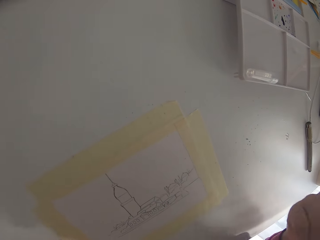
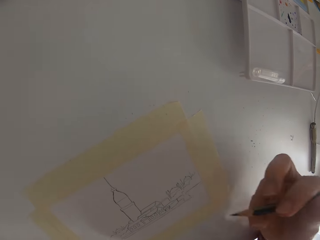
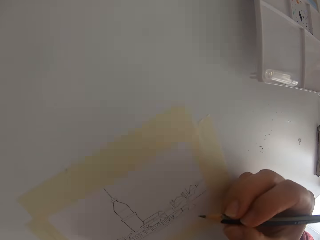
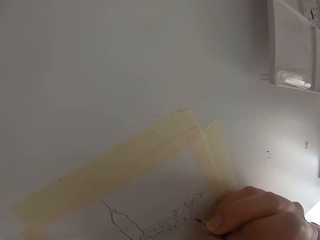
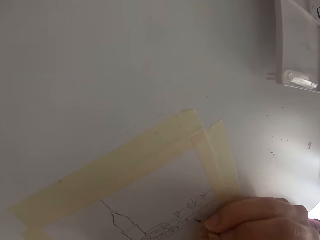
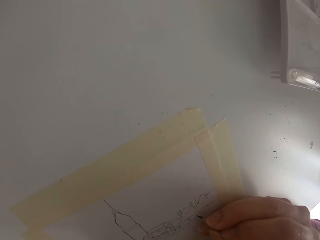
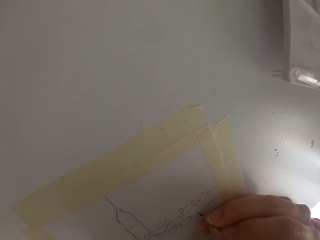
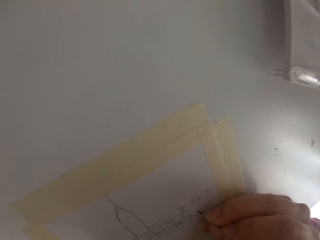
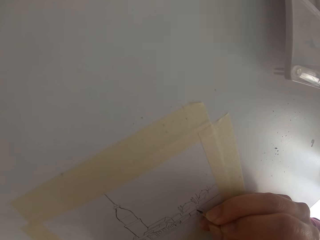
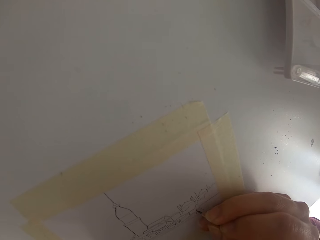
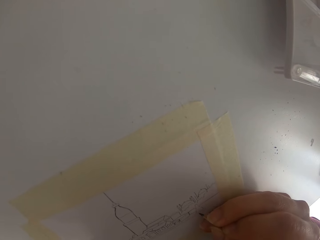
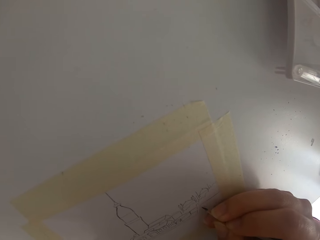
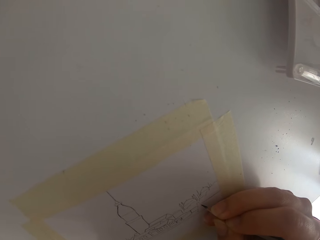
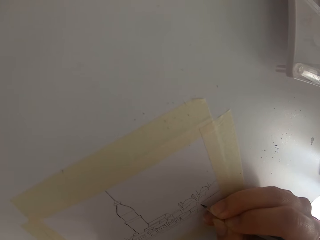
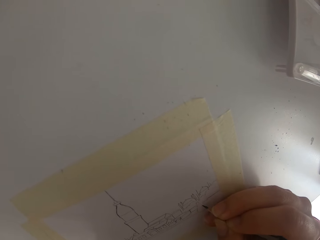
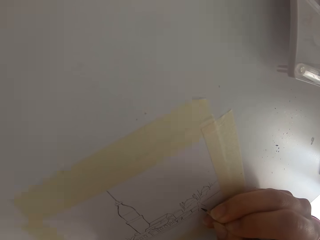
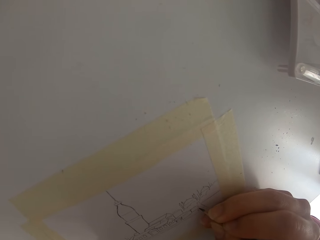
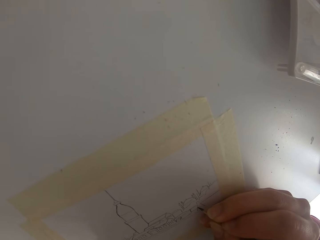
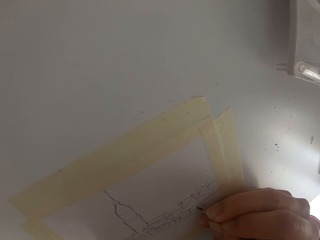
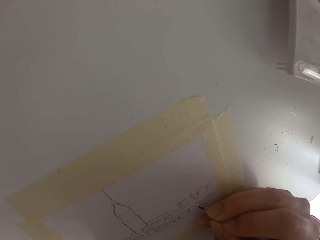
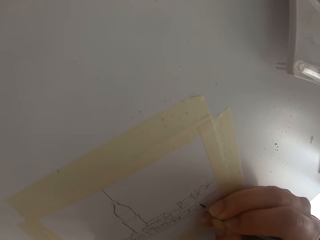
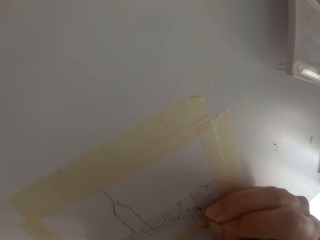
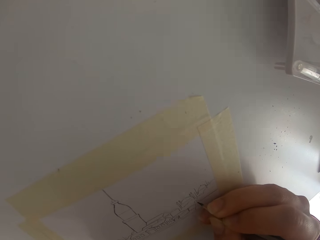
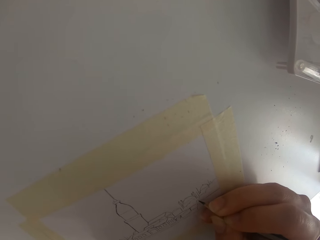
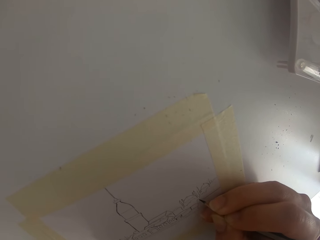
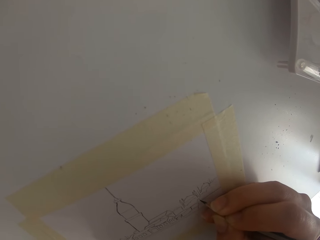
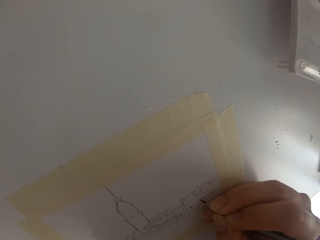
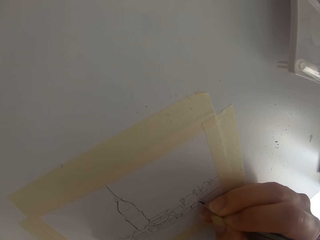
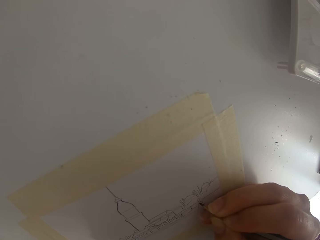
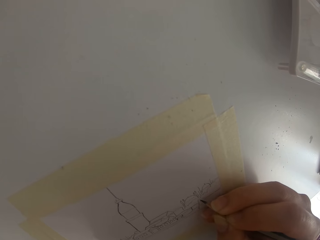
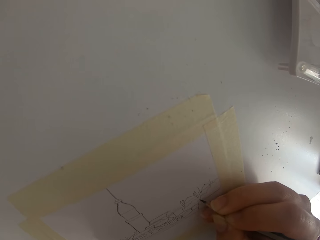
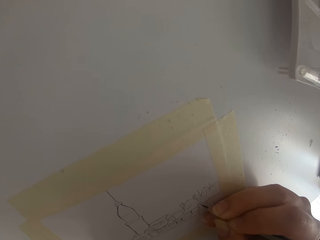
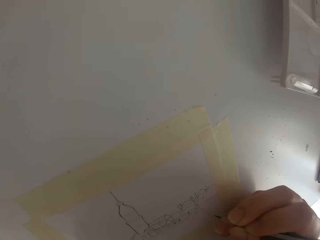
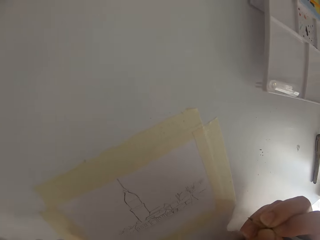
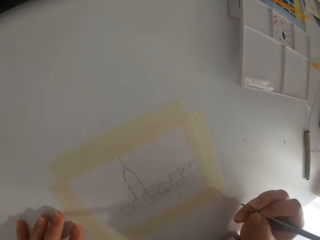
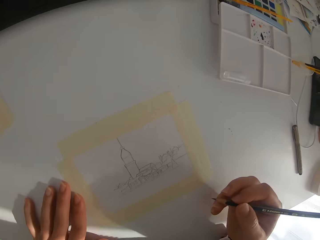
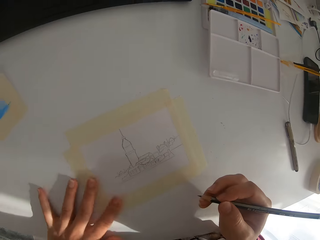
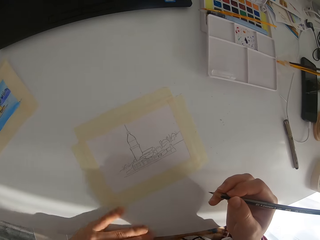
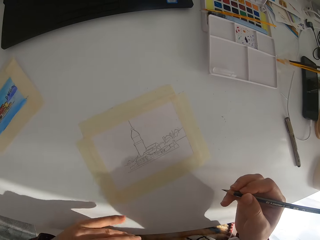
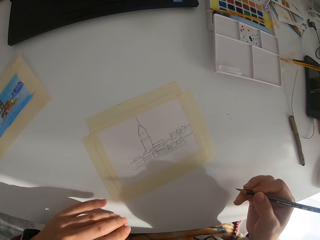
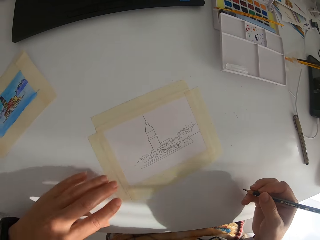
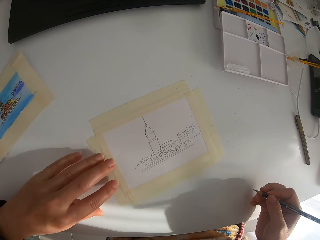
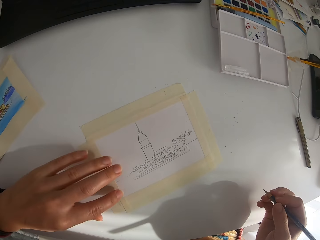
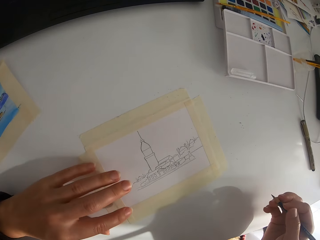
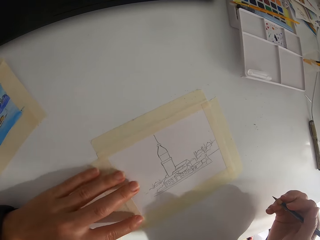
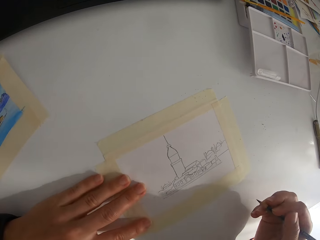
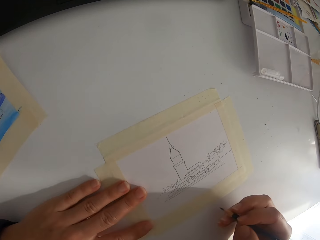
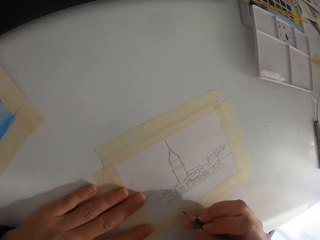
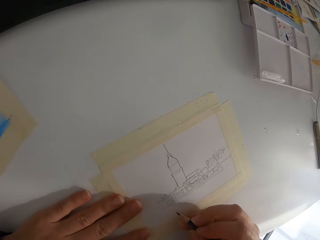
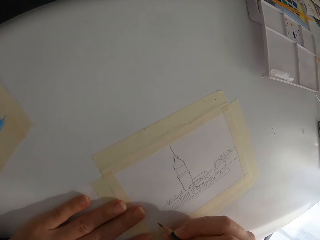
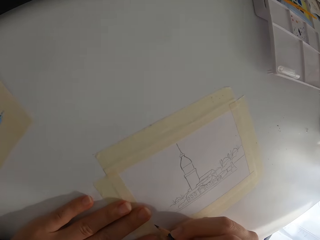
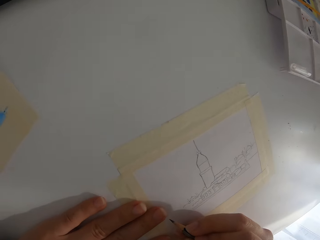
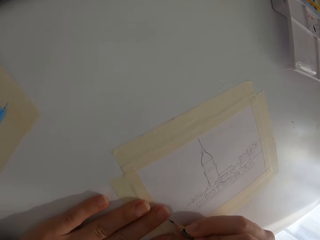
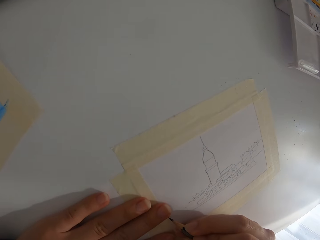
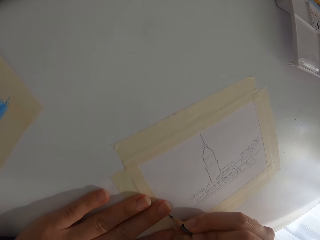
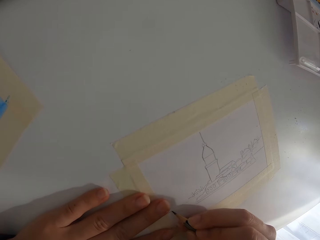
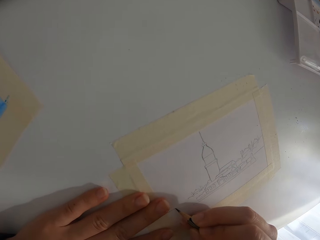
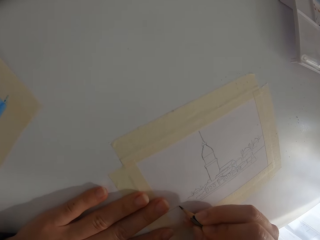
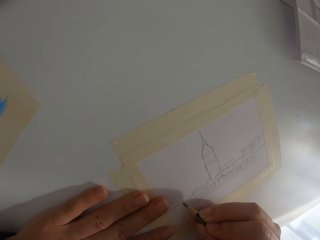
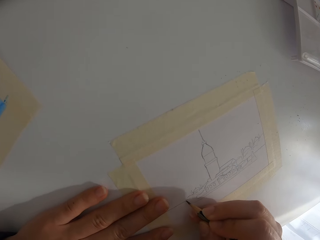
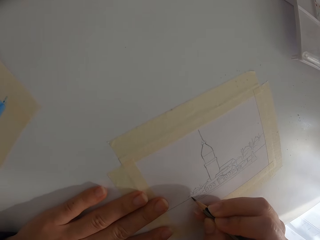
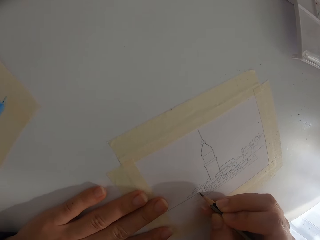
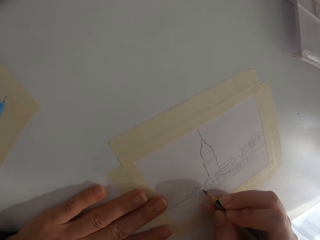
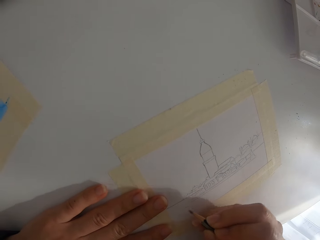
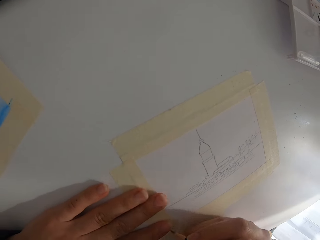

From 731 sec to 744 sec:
The camera wearer draws a picture on the paper. They look at the picture. They draw the picture.

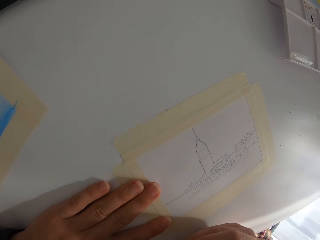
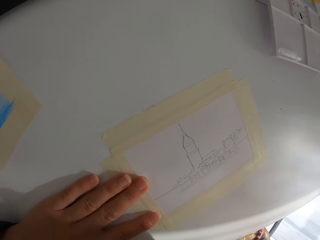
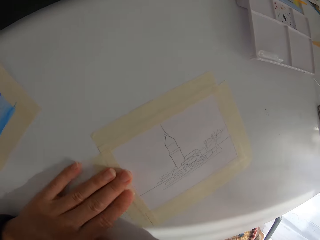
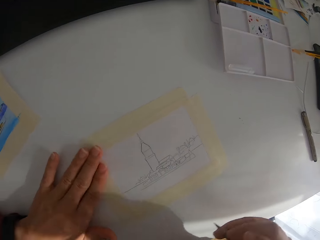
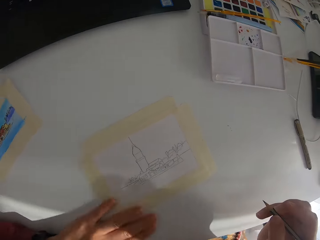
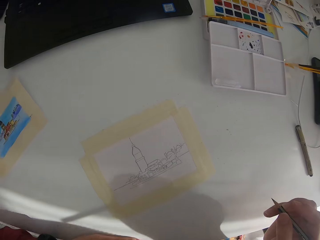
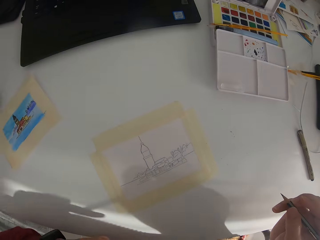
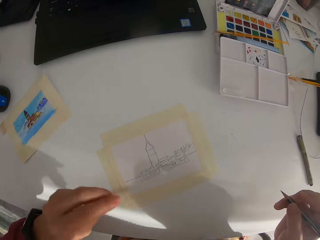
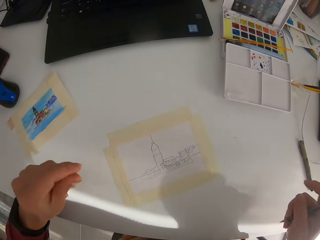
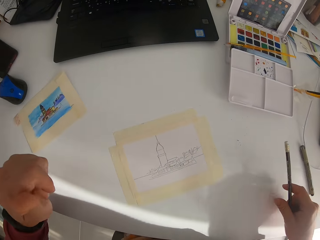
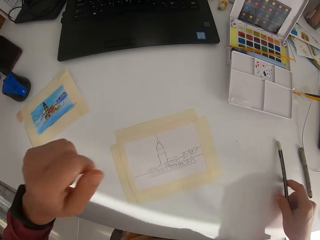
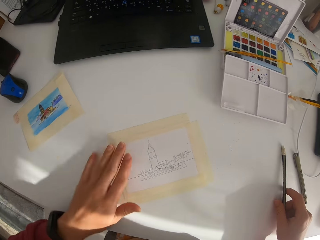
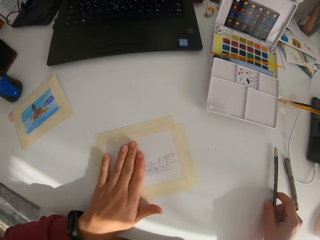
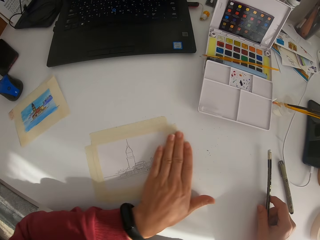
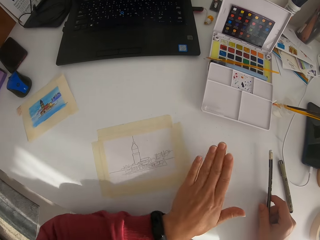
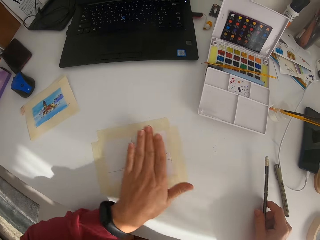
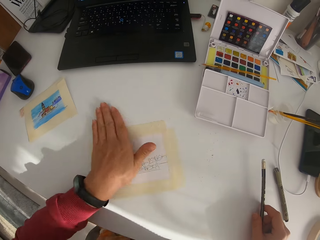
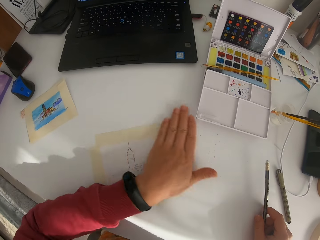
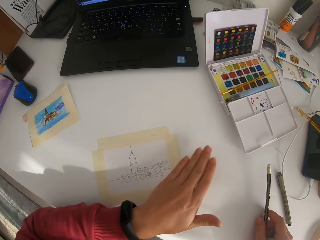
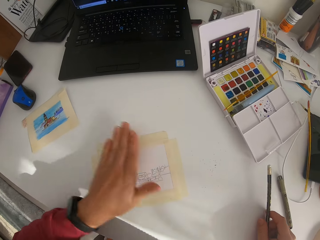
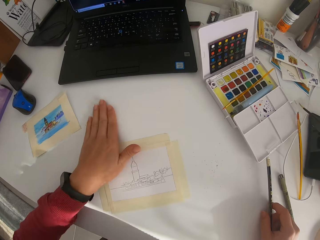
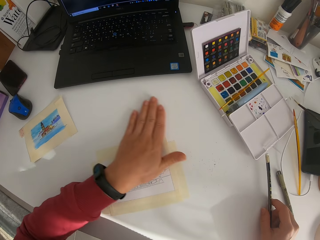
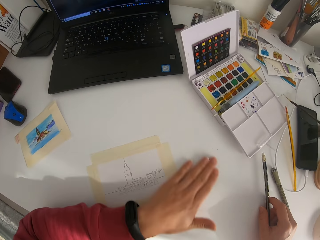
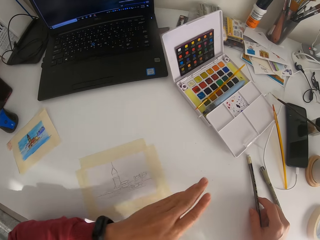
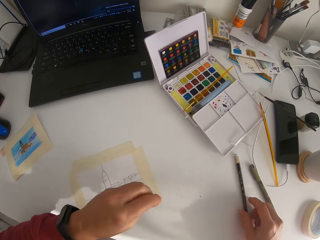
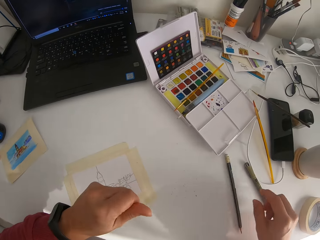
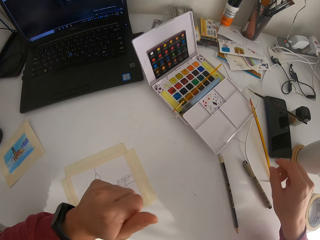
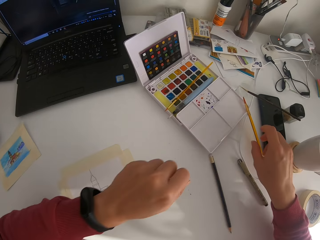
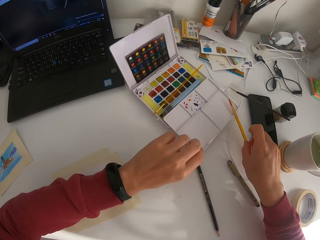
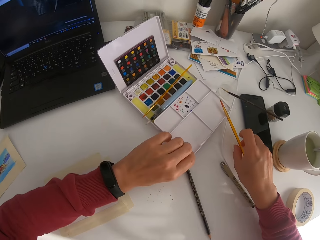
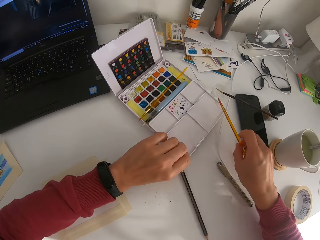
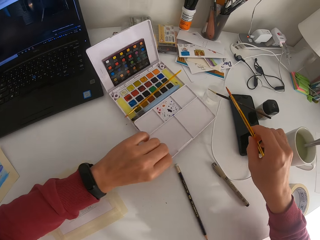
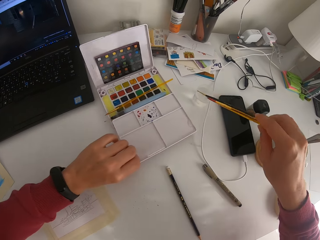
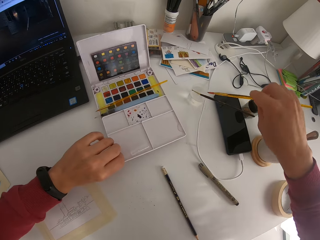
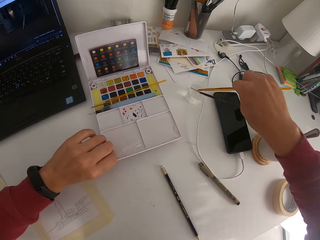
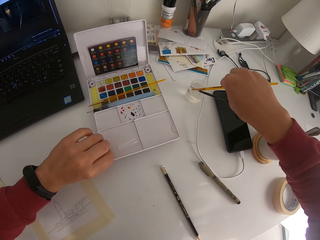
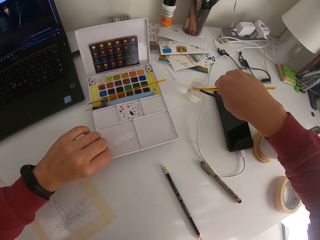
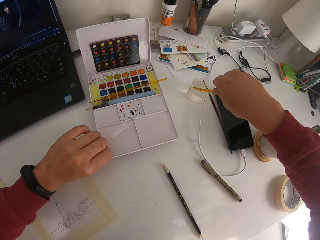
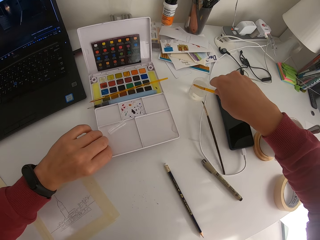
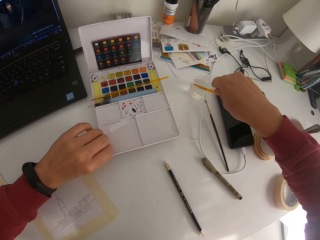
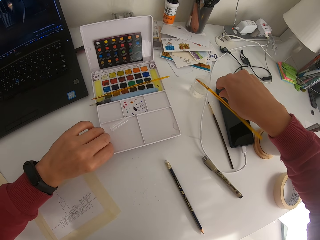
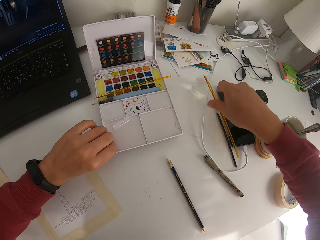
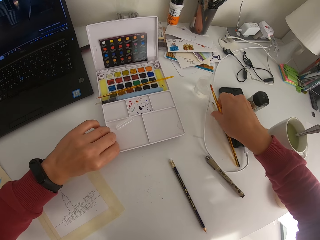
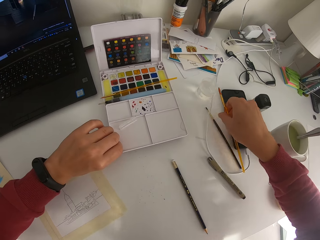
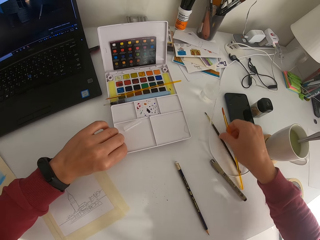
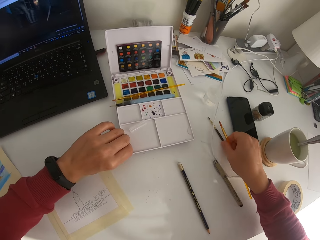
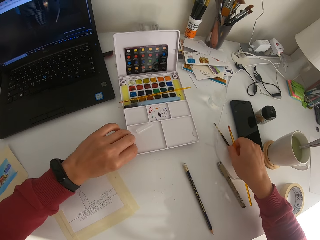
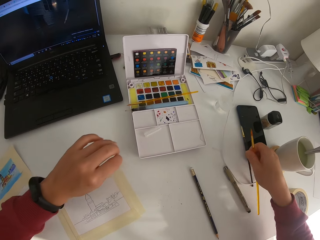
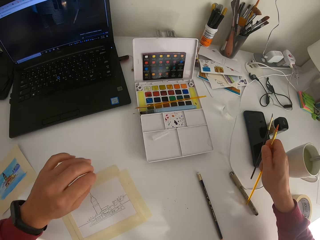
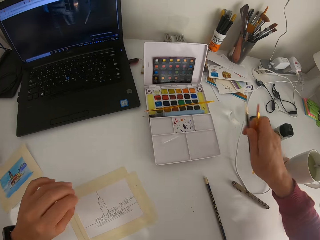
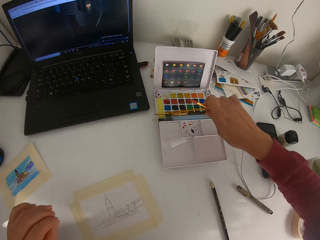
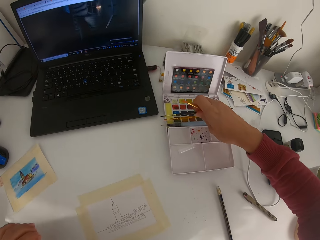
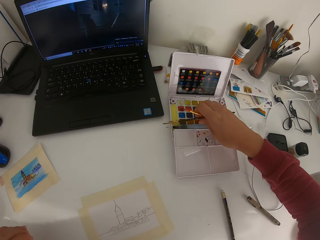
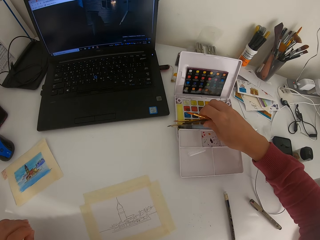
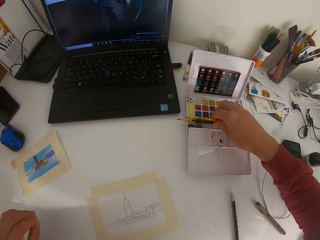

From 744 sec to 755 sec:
The camera wearer draws on the paper. They look at the picture. They wipe the drawing. They knock the paint. They pick up the paint brush. They put the brush down.
